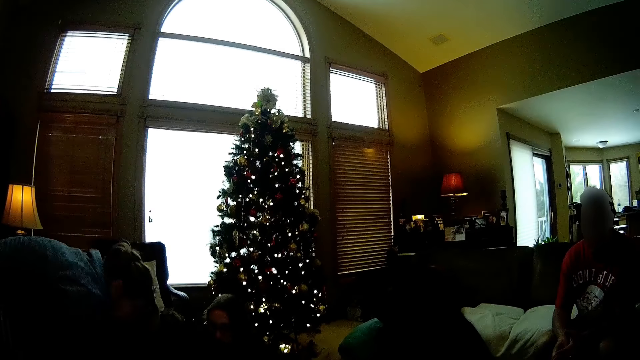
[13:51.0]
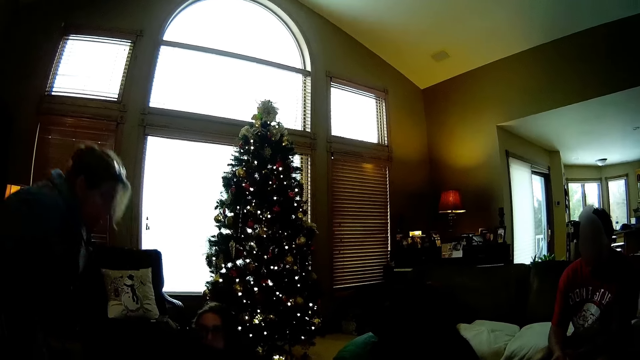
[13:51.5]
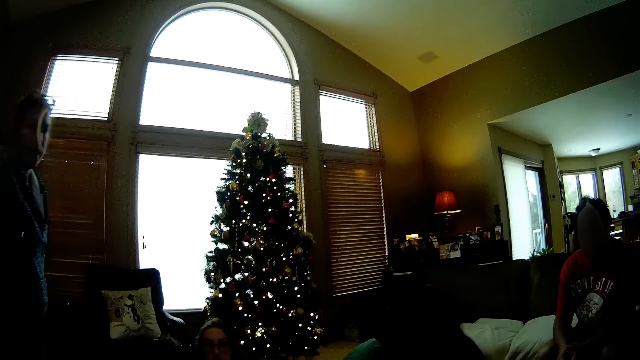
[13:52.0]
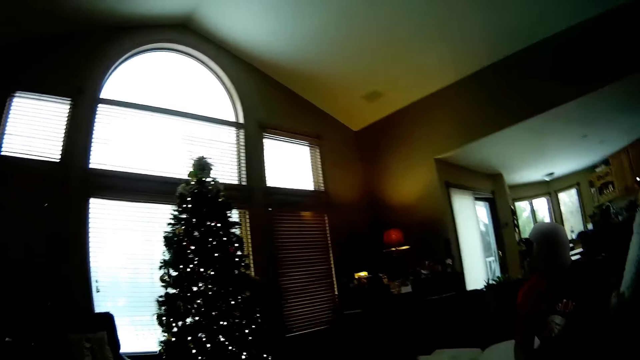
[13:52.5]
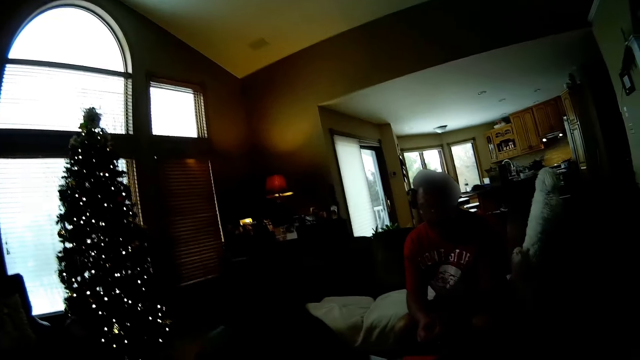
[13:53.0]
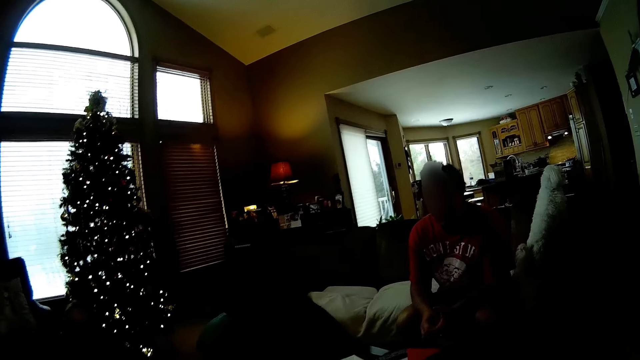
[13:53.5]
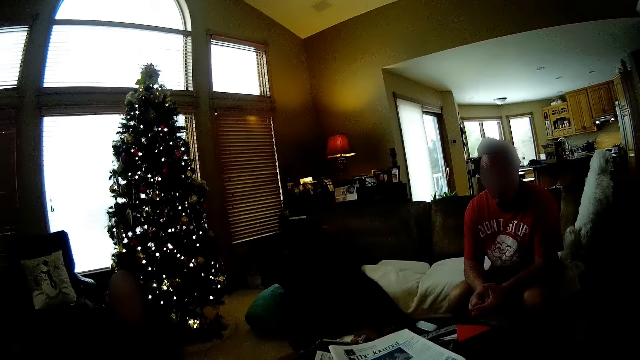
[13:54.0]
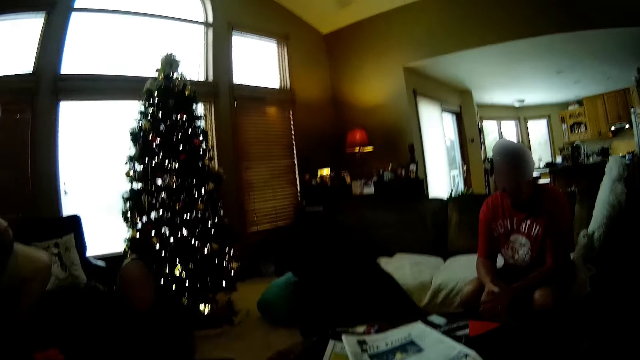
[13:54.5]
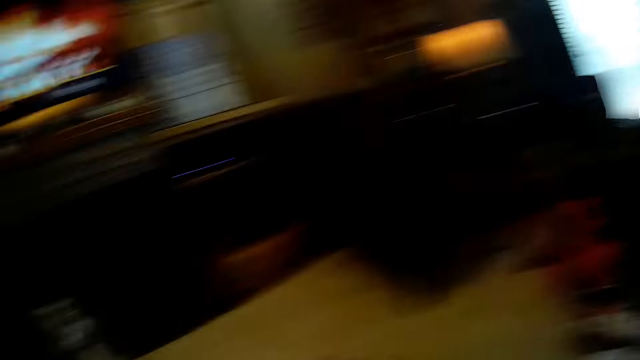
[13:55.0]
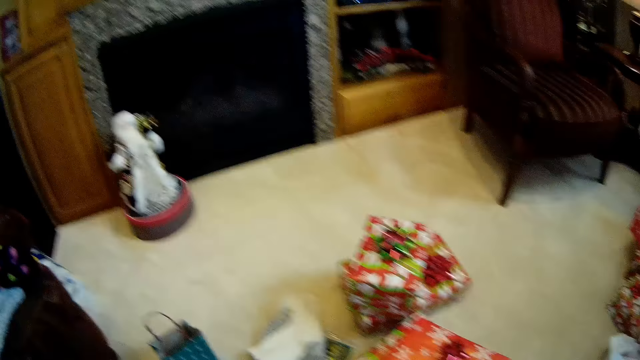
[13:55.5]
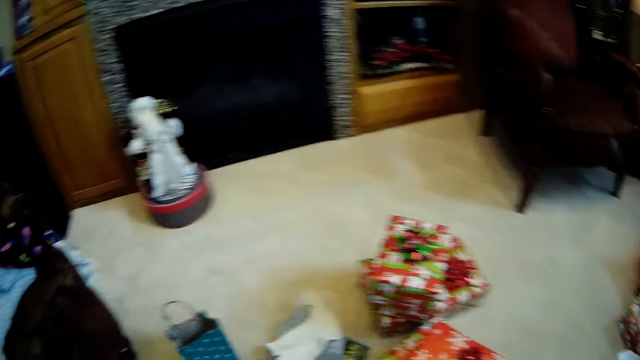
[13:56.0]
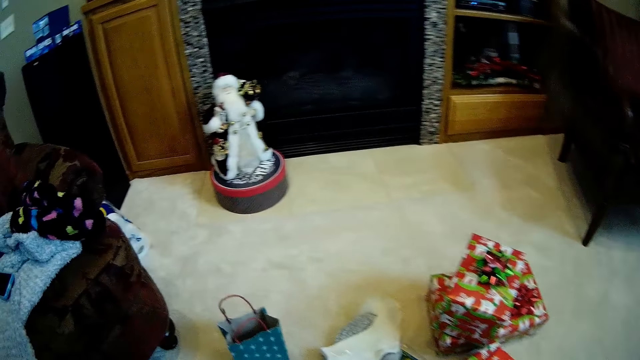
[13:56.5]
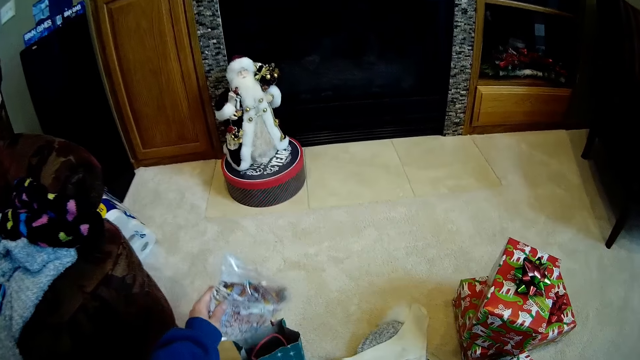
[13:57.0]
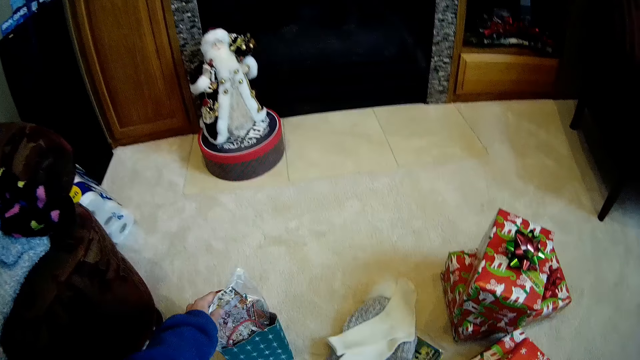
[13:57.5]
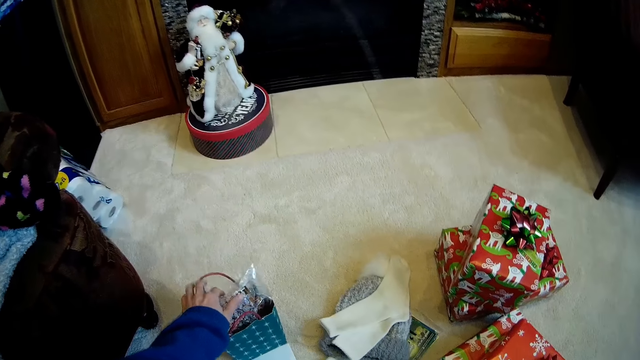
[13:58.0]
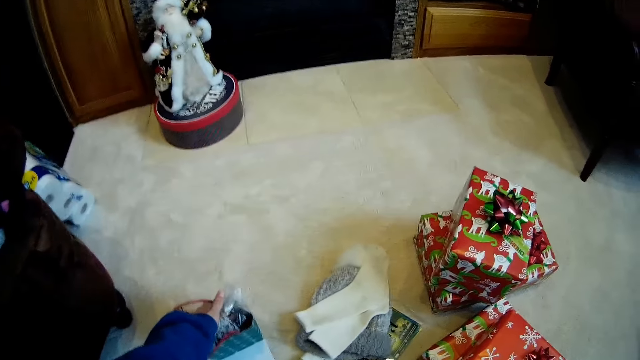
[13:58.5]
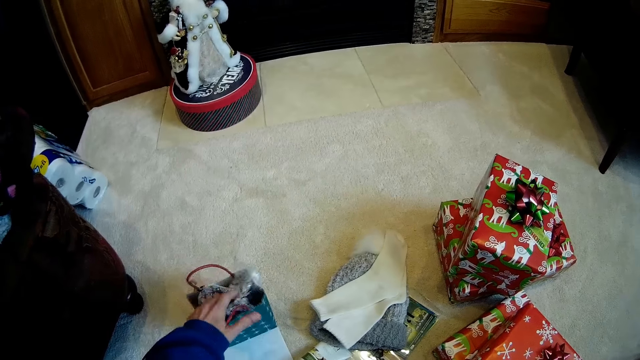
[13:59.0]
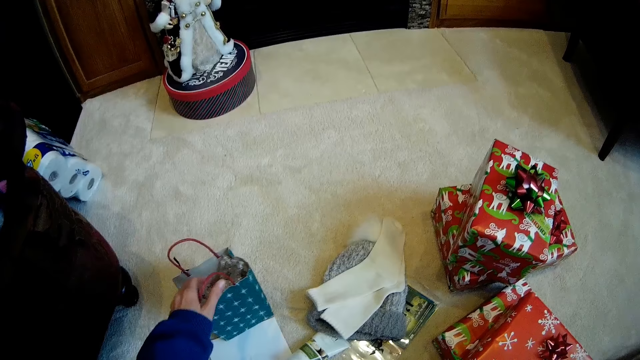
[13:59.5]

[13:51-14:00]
A woman stands up. A man sits on the couch. The camera wearer looks around the house. She places a wrapped gift in her left hand into a paper bag on the floor.

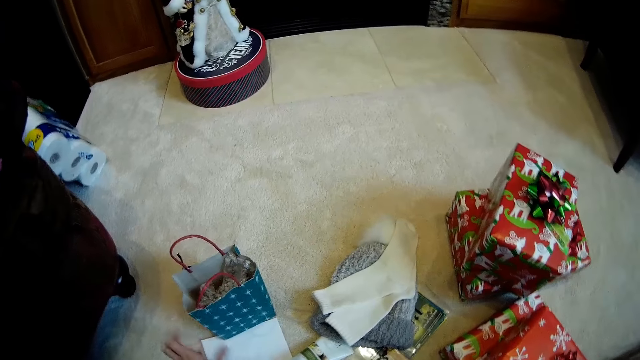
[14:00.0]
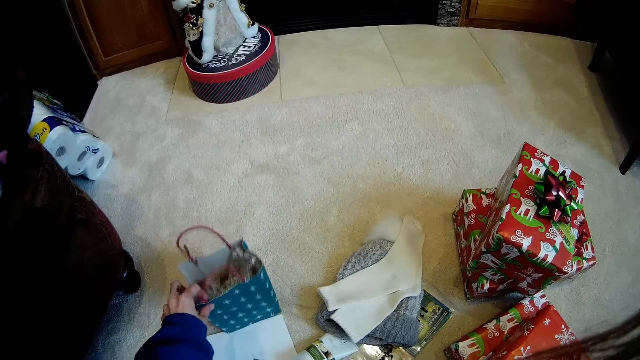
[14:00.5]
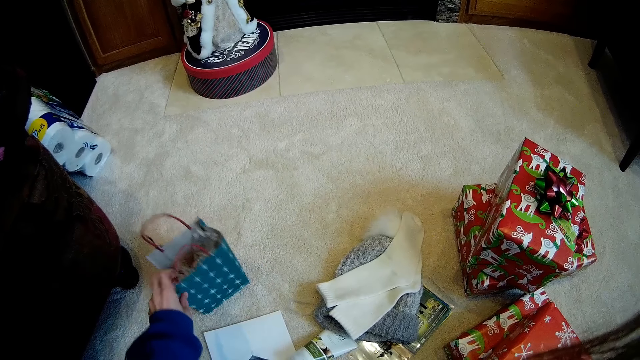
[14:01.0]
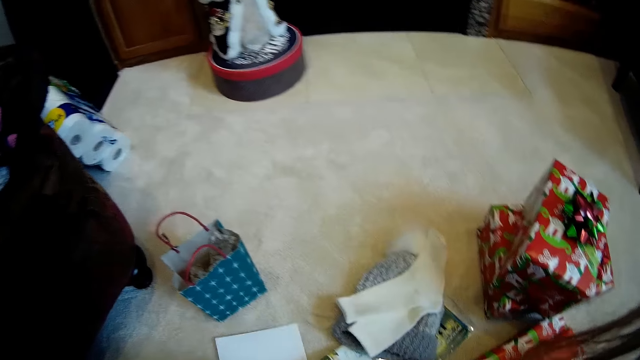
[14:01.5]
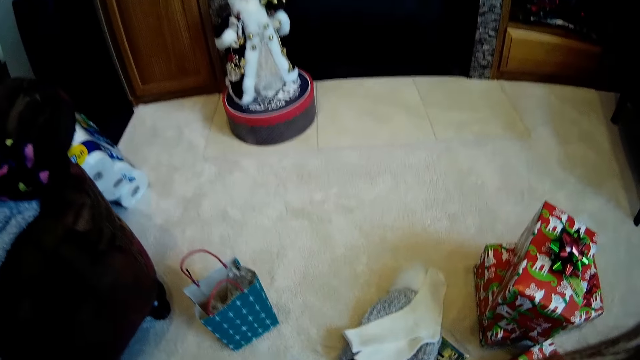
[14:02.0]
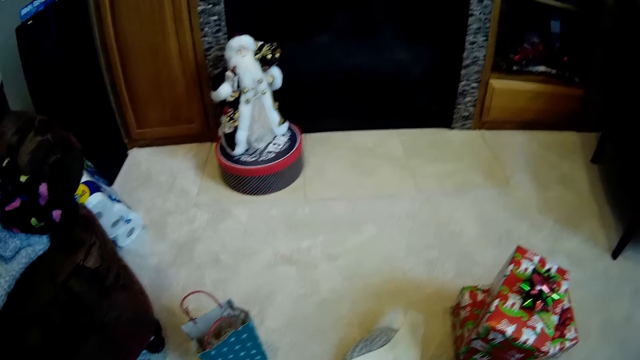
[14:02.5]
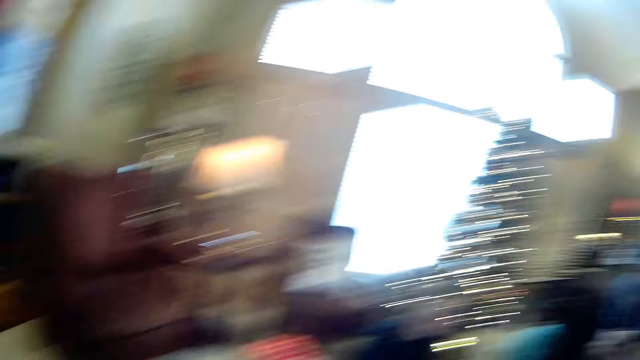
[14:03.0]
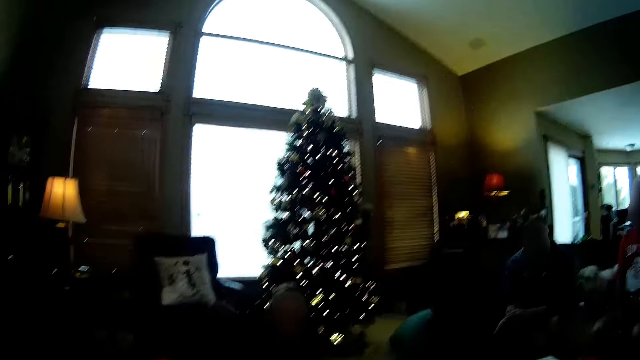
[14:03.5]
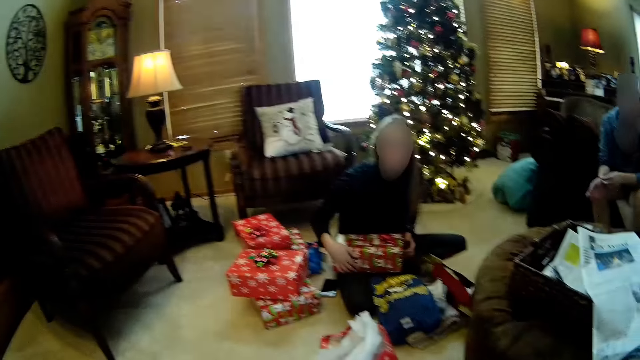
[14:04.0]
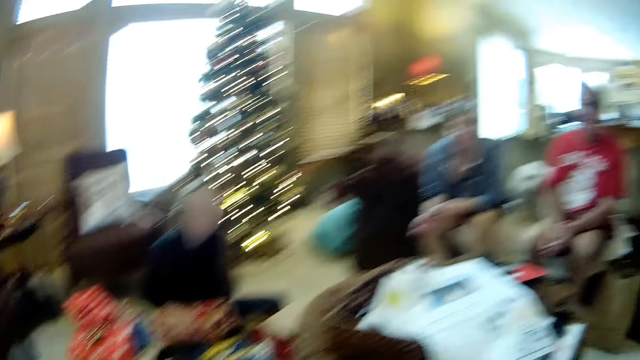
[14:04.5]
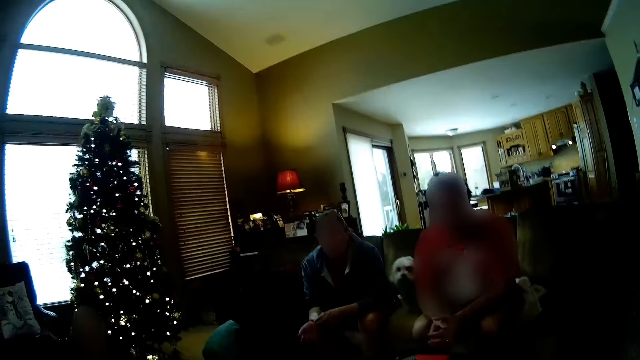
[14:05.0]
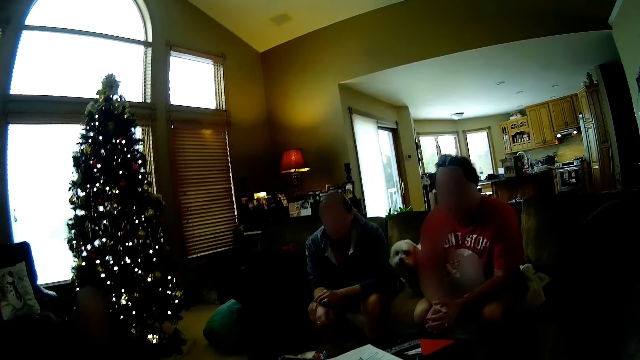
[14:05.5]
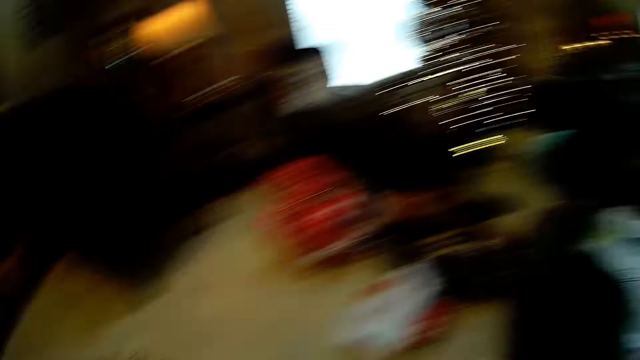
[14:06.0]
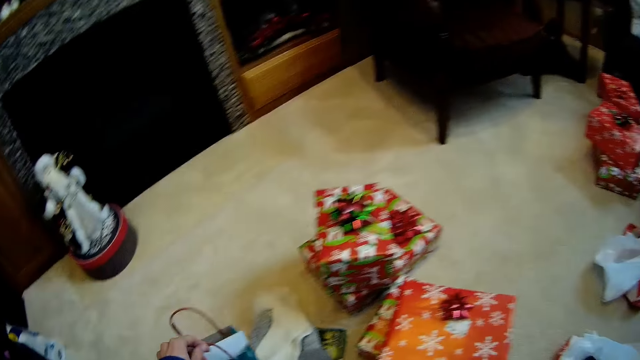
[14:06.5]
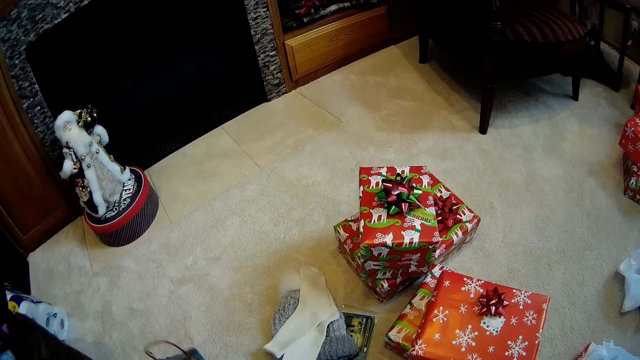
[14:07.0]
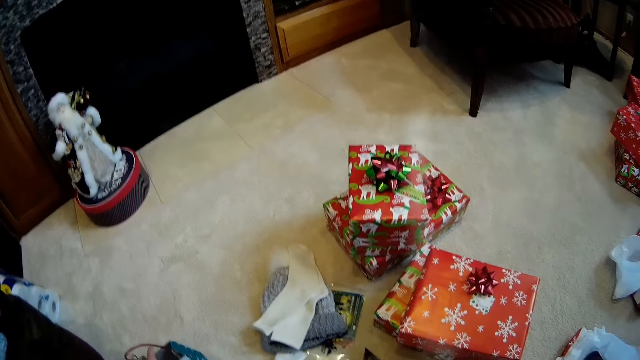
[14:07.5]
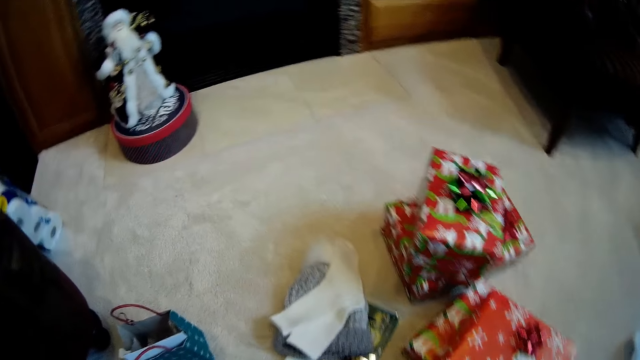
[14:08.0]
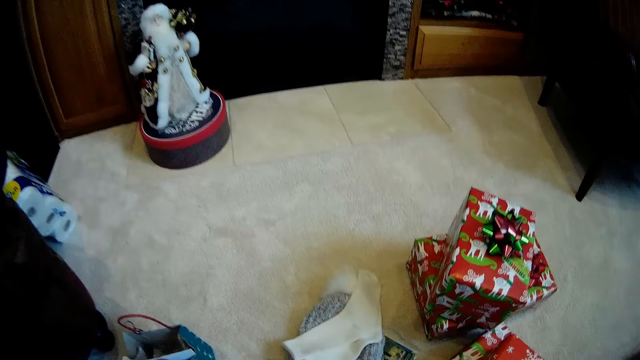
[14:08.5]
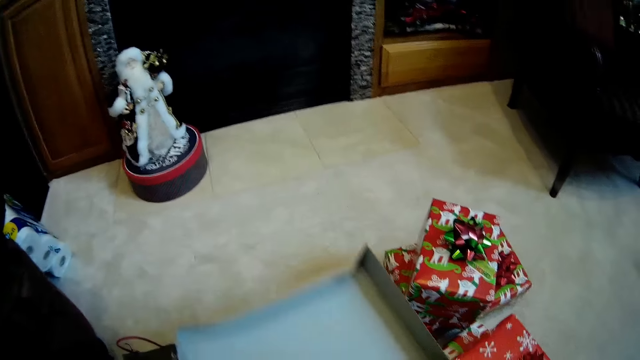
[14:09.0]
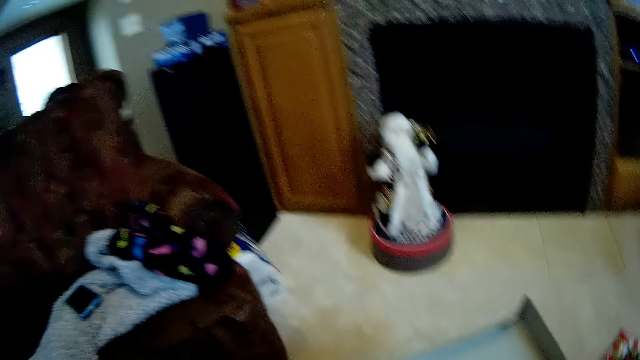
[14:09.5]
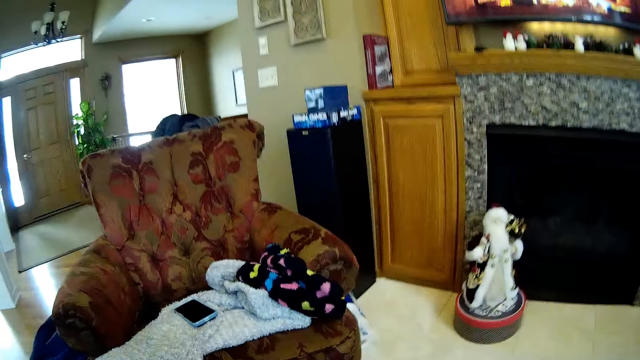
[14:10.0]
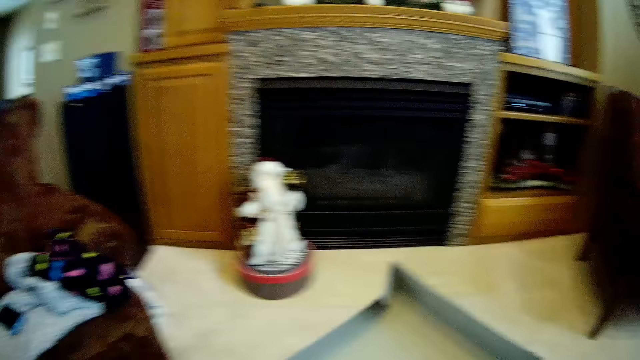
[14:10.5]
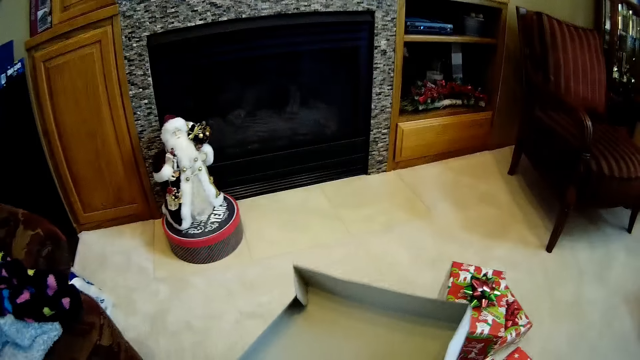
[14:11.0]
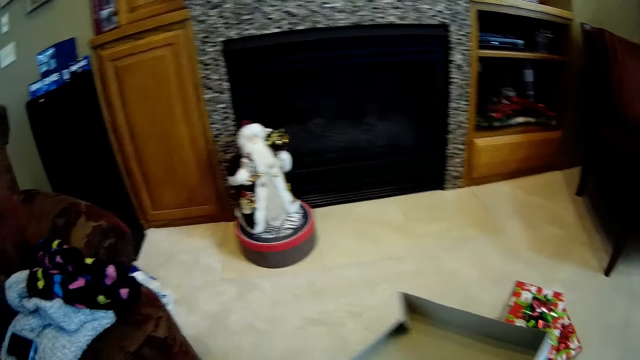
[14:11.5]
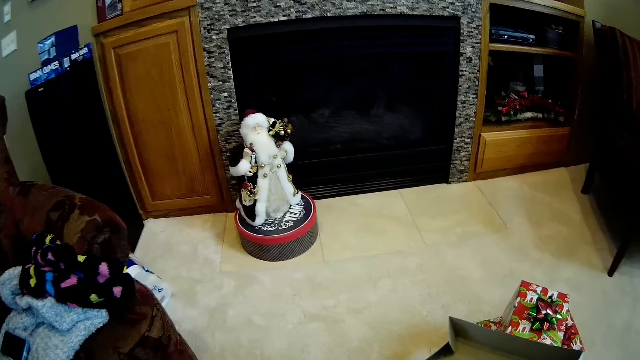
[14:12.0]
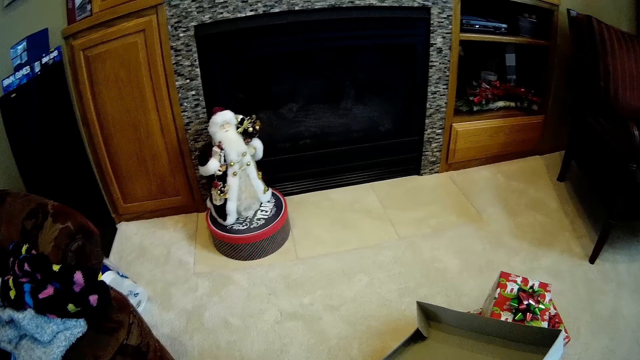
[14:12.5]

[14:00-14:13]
The camera wearer moves the paper bag aside on the floor with her left hand. She picks up a paper from the floor with her left hand. A woman holds a gift box on her leg. The woman sits on the couch. The camera wearer places the paper bag in her left hand on the floor. She picks up a box and holds a carton cover in her left hand.
